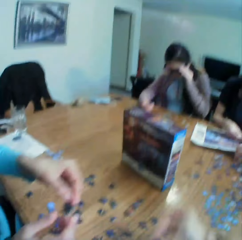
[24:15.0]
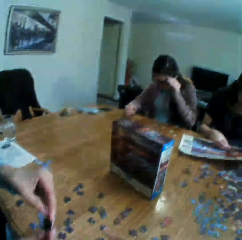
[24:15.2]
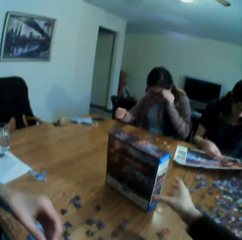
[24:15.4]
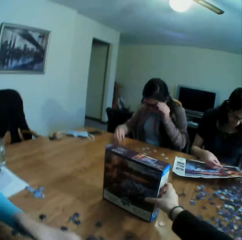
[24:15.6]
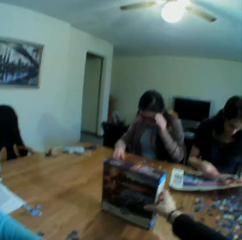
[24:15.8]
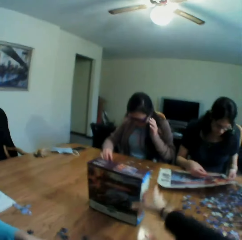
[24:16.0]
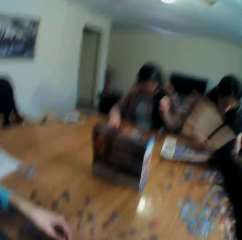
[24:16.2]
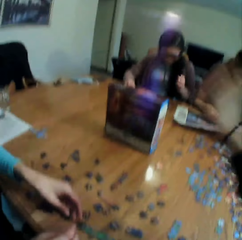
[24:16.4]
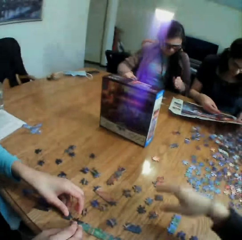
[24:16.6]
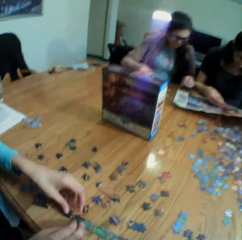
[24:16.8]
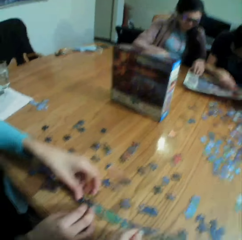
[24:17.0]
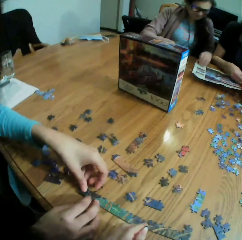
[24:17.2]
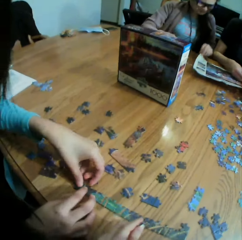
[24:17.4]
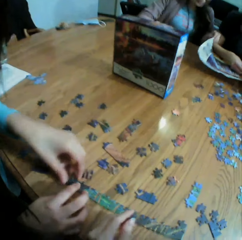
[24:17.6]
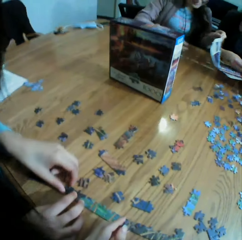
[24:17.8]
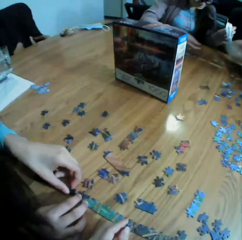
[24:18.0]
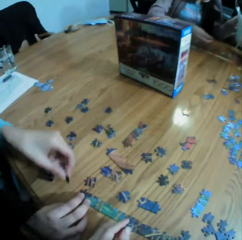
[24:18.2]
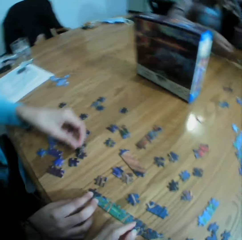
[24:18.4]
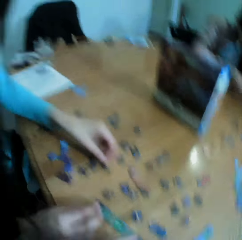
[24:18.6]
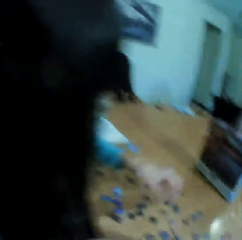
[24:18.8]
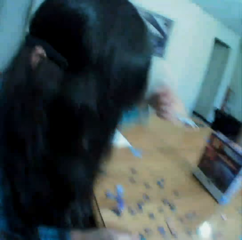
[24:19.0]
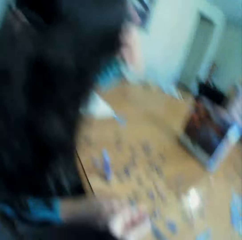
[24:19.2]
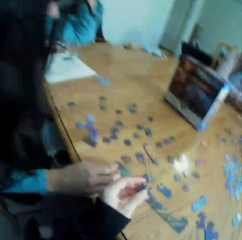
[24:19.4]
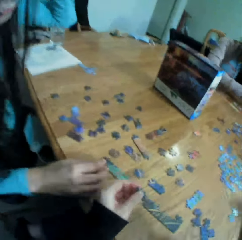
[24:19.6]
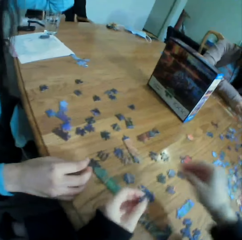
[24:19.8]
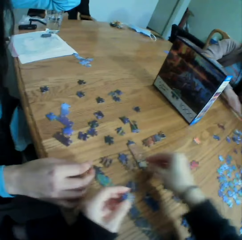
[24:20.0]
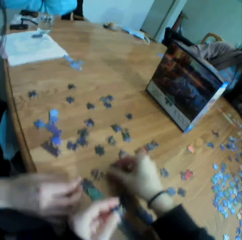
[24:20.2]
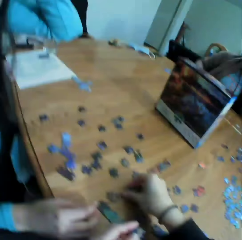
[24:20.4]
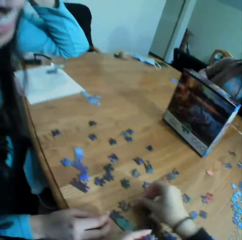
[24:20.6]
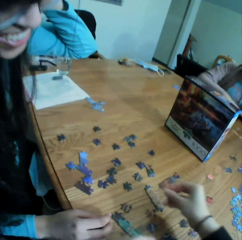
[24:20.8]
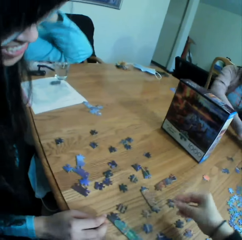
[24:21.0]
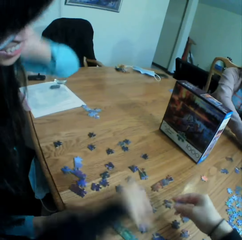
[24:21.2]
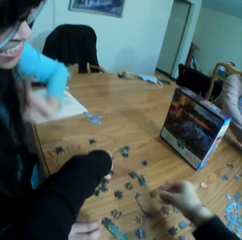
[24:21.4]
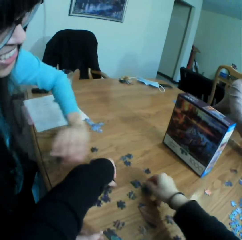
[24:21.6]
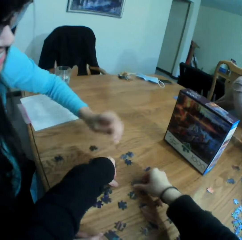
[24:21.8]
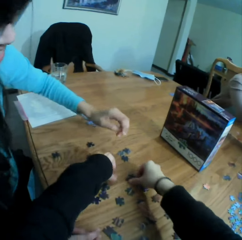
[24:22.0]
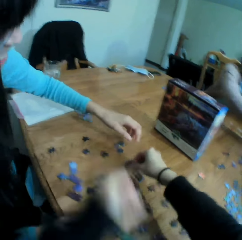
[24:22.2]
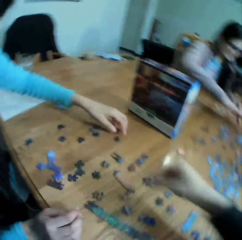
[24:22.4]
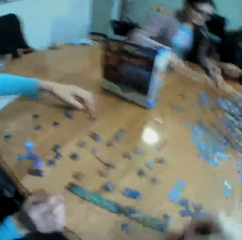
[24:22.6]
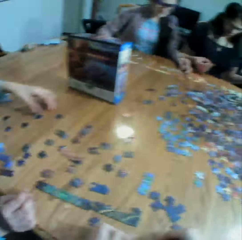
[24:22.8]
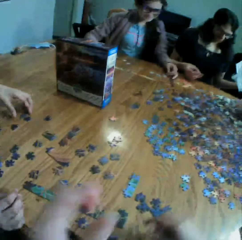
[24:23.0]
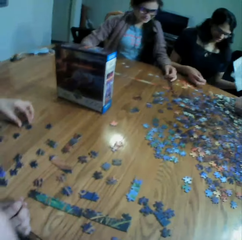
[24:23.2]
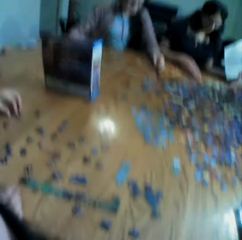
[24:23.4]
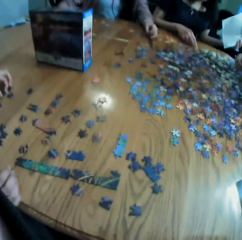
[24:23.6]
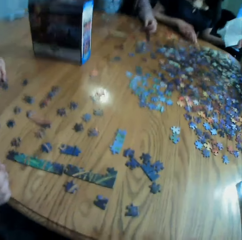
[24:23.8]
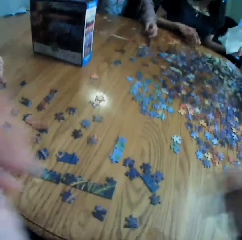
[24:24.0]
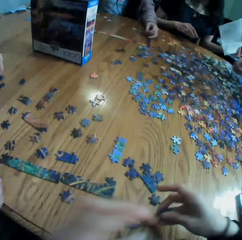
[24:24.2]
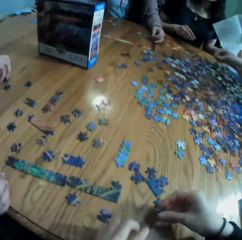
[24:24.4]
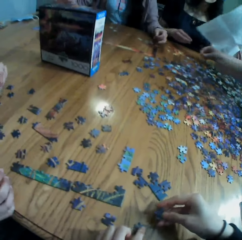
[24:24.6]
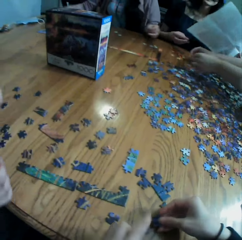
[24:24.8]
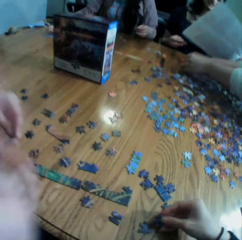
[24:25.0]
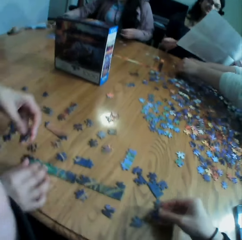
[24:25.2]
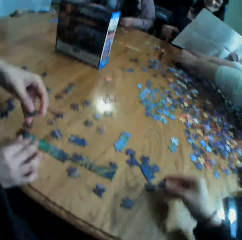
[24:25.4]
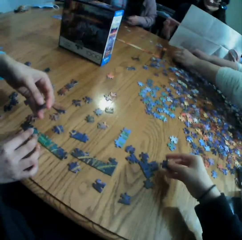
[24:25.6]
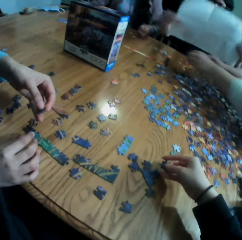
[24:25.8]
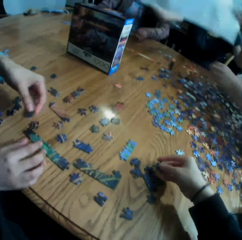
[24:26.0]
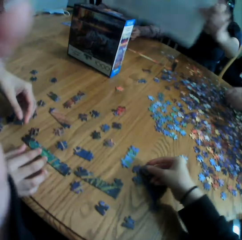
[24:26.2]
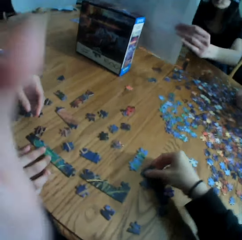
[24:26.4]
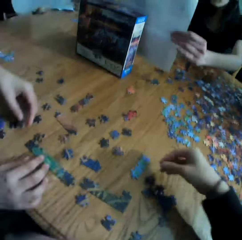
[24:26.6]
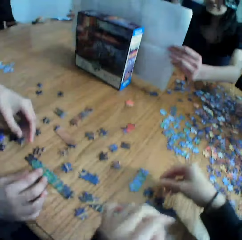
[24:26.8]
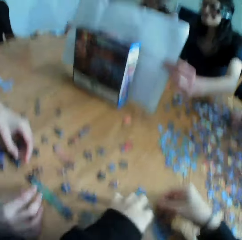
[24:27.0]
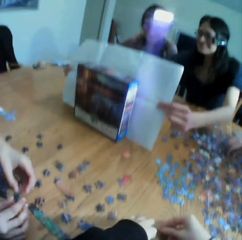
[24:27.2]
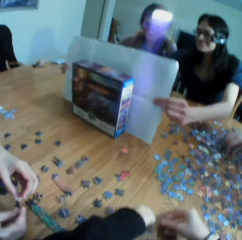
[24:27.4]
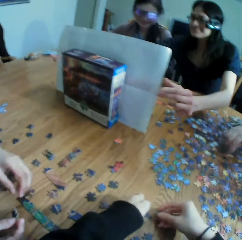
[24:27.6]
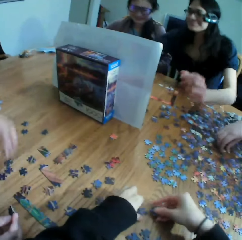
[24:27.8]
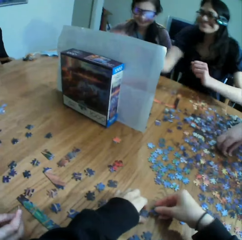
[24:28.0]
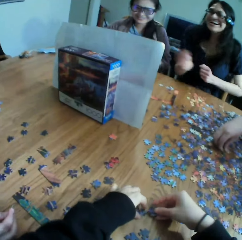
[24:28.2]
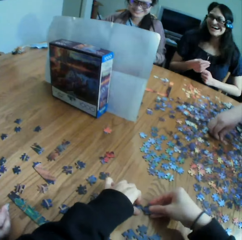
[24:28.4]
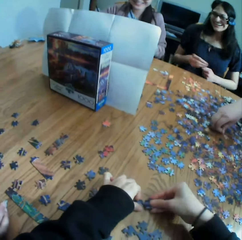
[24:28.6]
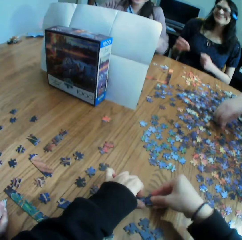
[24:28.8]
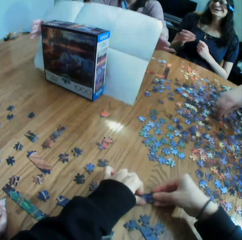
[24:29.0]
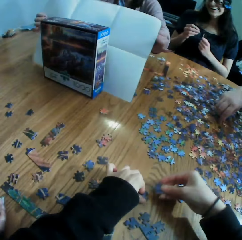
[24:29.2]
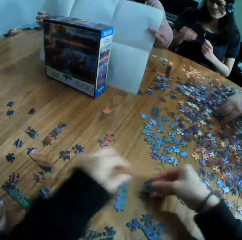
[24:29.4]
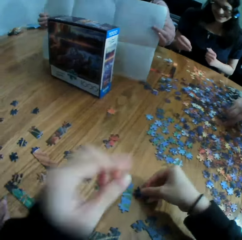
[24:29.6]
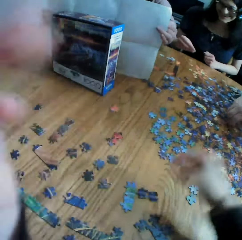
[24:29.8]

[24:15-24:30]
The camera wearer plays the jigsaw puzzle with a lady. They talk to the colleagues. They move the box on the table. They move the right hand. They look at the table. They look at the lady. They pick up a puzzle. They move the hands on the table. They pick up the puzzles. They put the puzzle on the table. They adjust the camera. They pick up the puzzle. They touch the camera. They put the puzzle on the table. They join the puzzles.

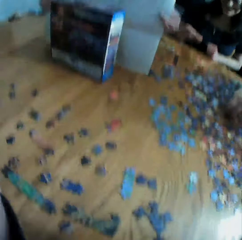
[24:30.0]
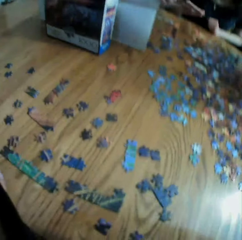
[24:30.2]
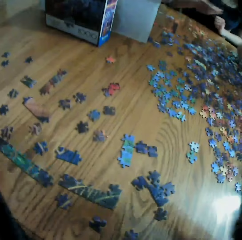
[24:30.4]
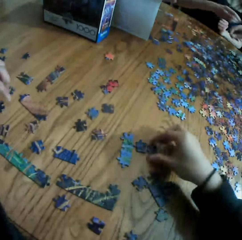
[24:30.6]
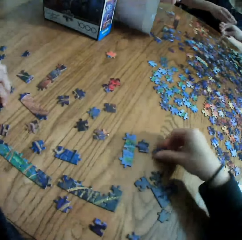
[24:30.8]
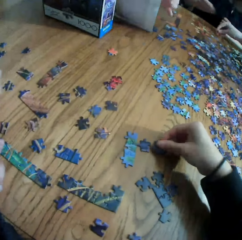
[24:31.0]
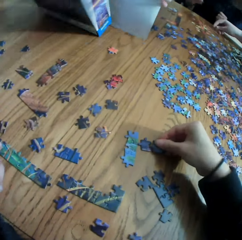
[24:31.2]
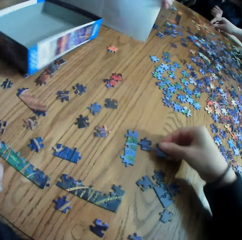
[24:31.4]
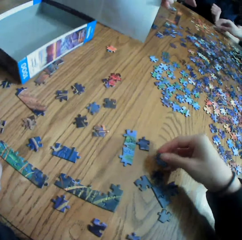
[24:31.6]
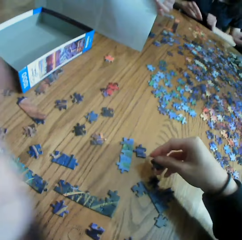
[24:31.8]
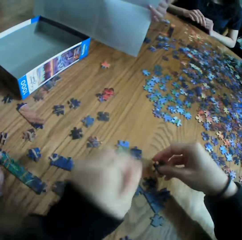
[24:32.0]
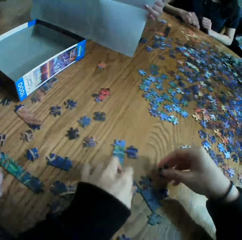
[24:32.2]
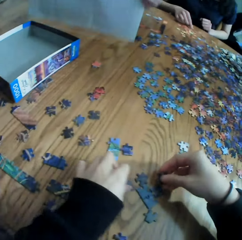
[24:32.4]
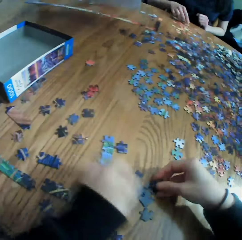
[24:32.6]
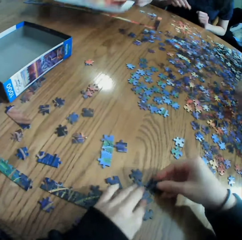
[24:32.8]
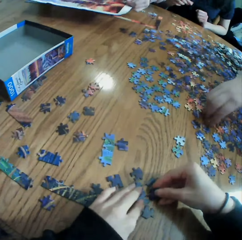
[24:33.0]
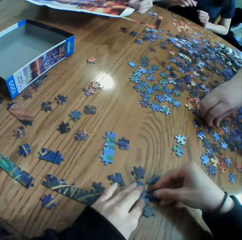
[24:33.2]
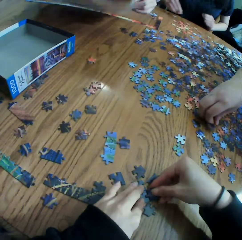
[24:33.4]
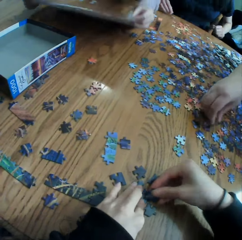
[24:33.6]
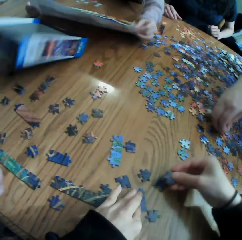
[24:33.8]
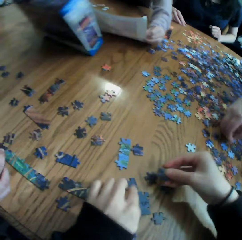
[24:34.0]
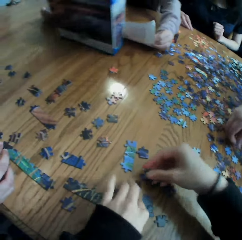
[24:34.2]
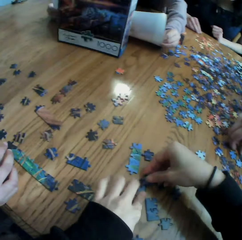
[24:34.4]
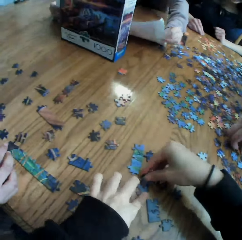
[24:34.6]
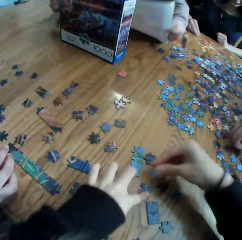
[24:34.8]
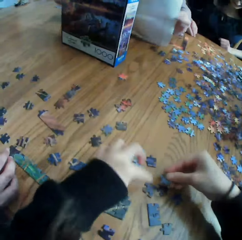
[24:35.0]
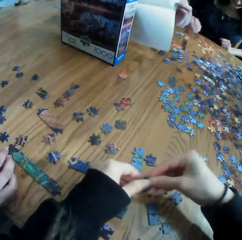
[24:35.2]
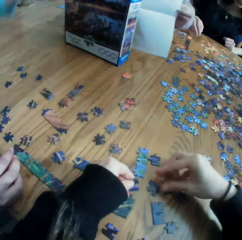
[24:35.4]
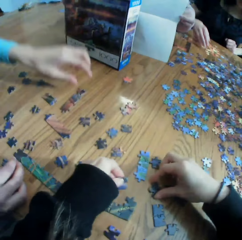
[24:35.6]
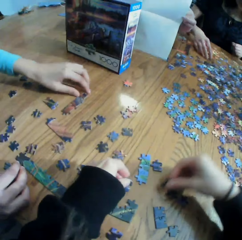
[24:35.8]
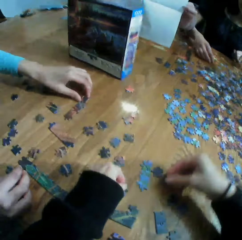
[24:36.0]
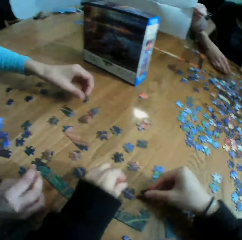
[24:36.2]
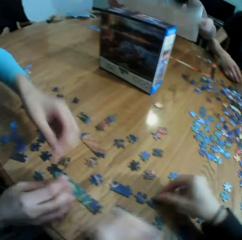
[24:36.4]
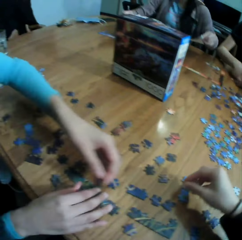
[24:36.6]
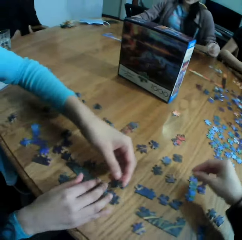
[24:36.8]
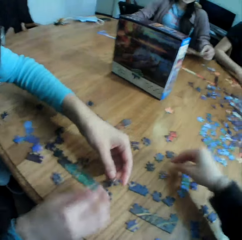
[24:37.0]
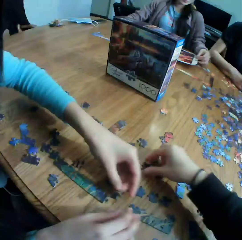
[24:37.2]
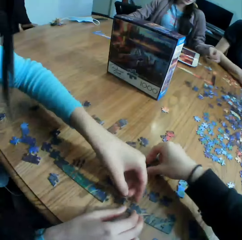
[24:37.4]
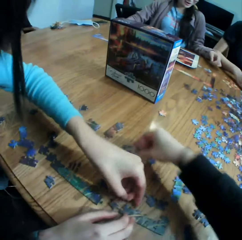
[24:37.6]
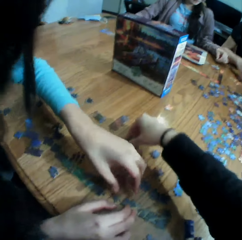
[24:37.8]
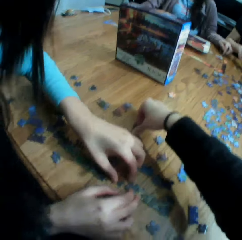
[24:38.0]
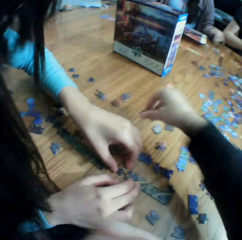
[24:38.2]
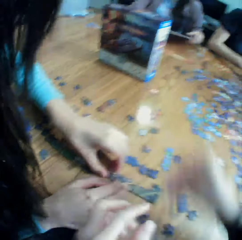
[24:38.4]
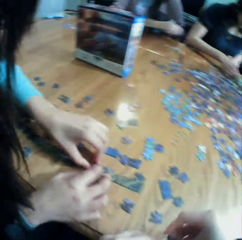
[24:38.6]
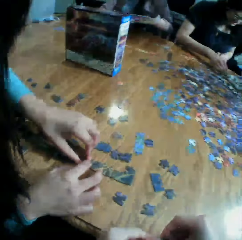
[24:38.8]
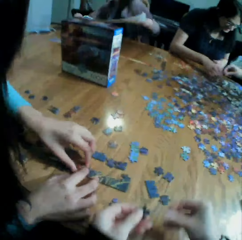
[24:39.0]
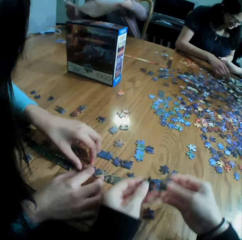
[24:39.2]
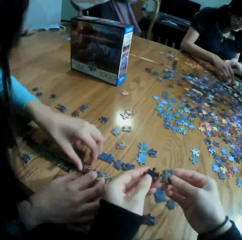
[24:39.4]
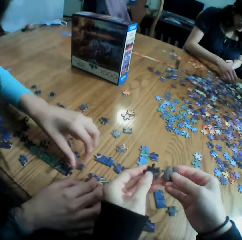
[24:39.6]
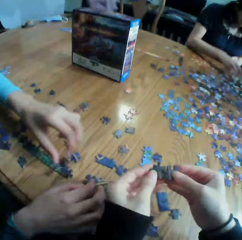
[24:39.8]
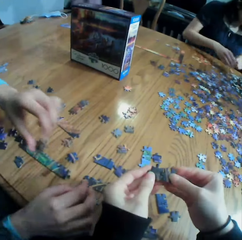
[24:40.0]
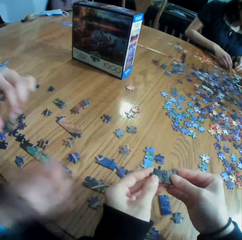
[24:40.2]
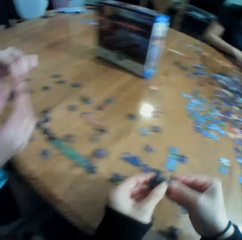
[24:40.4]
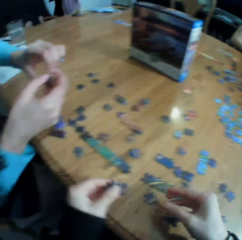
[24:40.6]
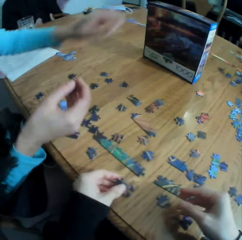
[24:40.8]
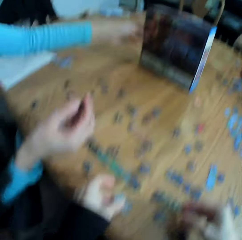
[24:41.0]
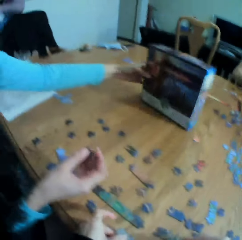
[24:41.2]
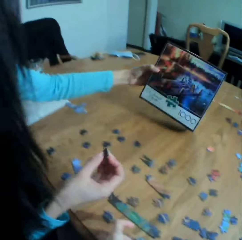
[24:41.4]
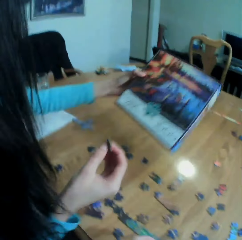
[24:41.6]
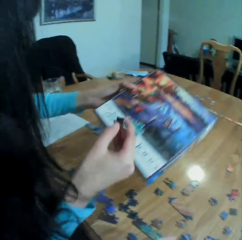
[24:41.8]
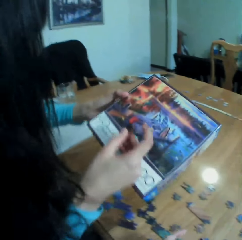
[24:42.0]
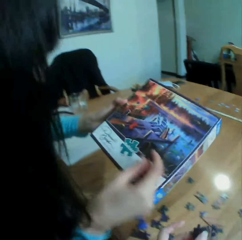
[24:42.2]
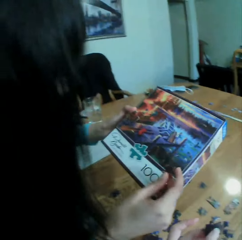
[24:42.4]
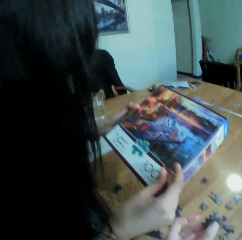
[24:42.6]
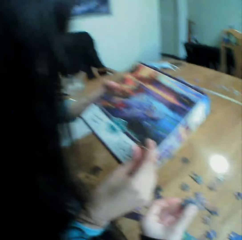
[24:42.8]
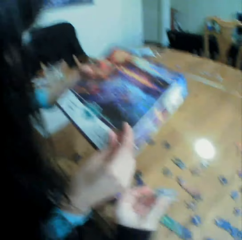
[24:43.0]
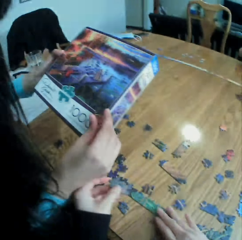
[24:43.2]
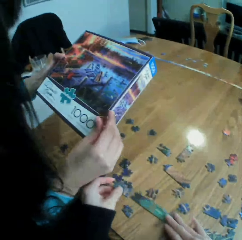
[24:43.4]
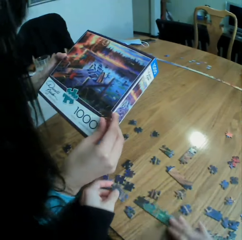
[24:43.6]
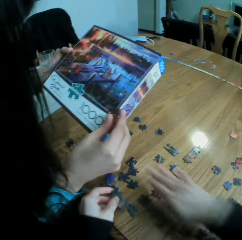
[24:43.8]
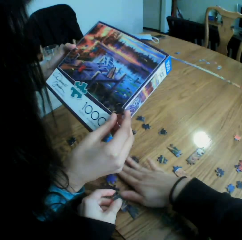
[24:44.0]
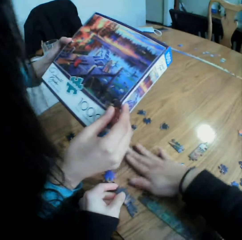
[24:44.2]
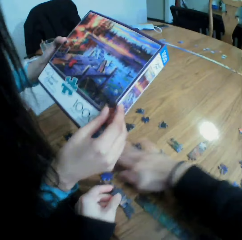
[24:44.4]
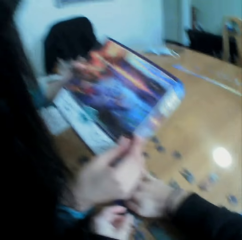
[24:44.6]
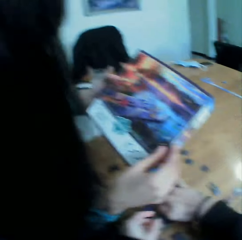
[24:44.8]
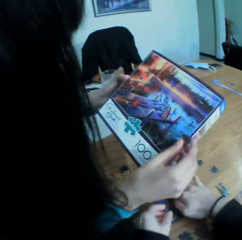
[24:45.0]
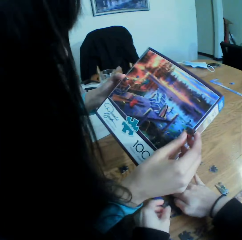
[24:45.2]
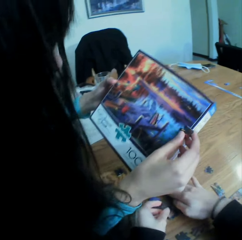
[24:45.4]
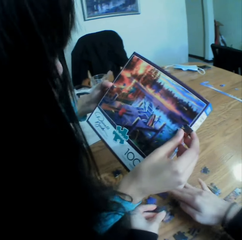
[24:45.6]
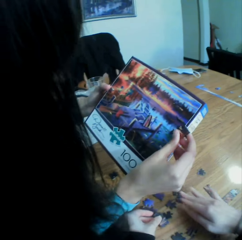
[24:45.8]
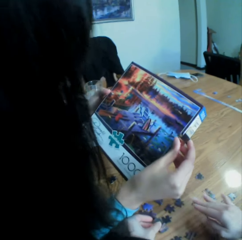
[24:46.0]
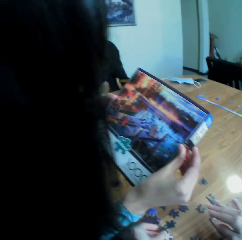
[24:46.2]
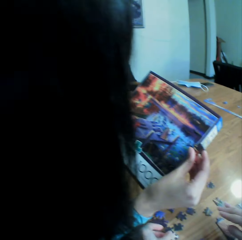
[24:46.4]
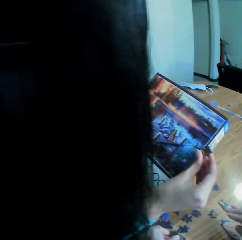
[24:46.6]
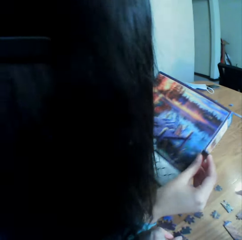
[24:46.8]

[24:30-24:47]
The camera wearer adjusts the camera. They pick up the puzzle. They join the puzzles. They converse with the colleagues. They move the puzzles on the table. They pick up the puzzle. They hold the puzzles on the hands. They put the puzzles on the table. They look at the box. A lady checks the jigsaw puzzle box. The lady talks to the camera wearer. The camera wearer touches the jigsaw clipart, talks to the lady and moves the puzzles on the table.
